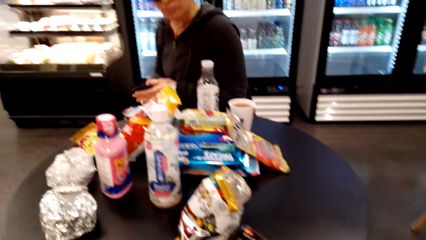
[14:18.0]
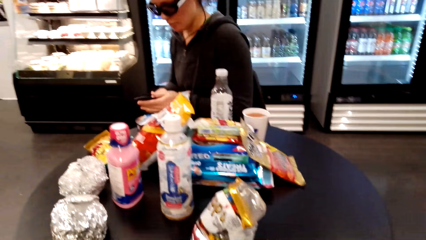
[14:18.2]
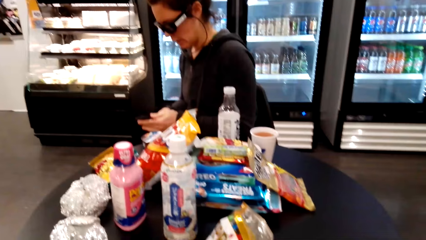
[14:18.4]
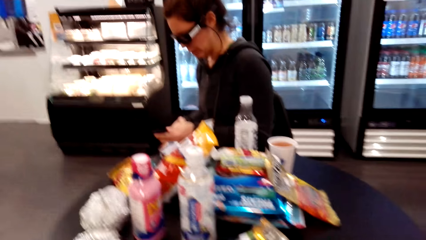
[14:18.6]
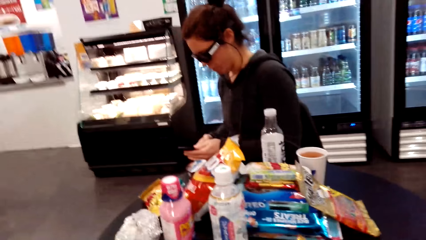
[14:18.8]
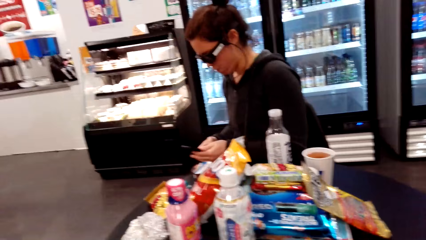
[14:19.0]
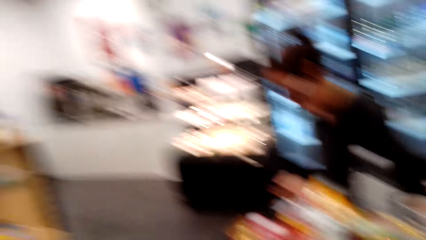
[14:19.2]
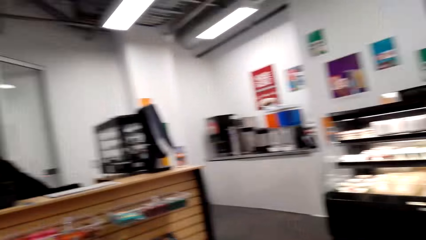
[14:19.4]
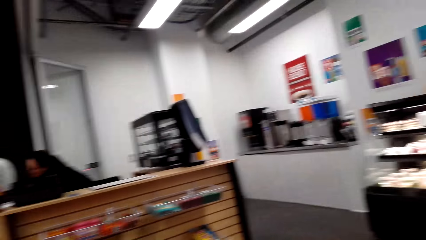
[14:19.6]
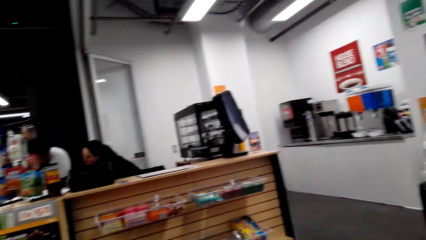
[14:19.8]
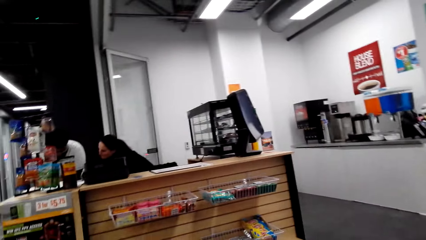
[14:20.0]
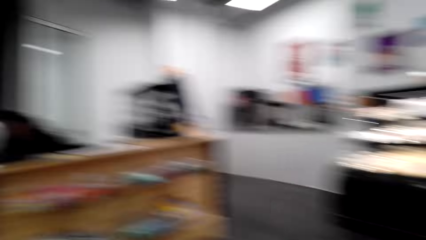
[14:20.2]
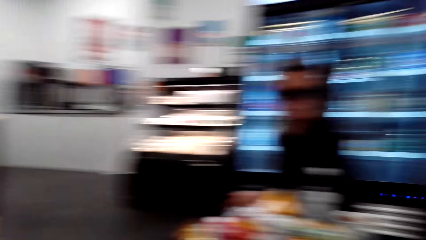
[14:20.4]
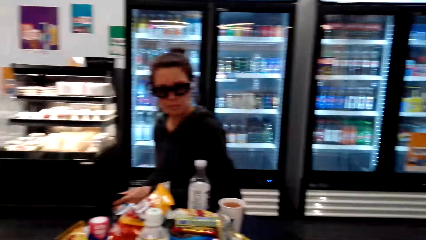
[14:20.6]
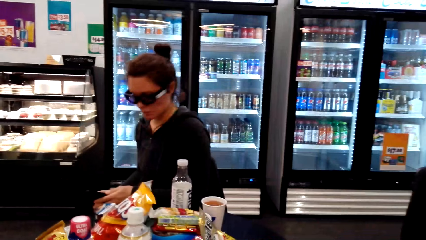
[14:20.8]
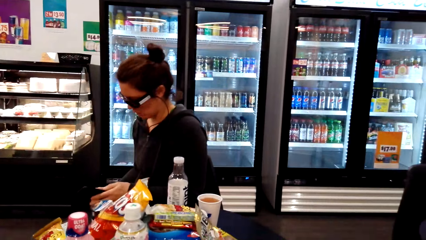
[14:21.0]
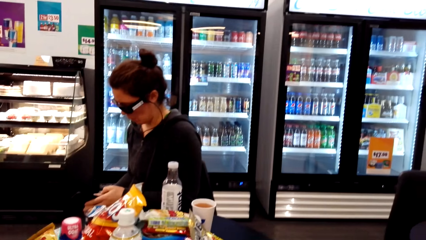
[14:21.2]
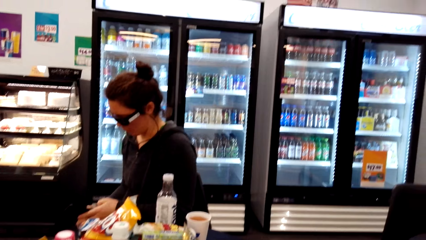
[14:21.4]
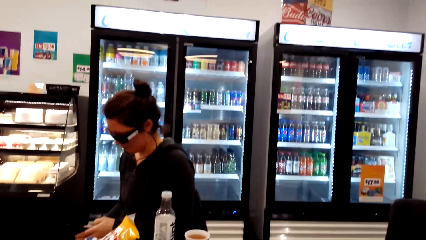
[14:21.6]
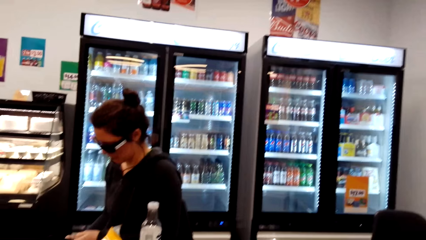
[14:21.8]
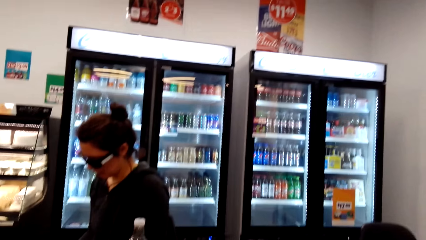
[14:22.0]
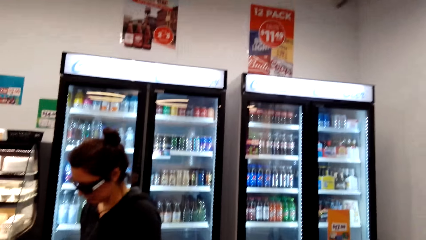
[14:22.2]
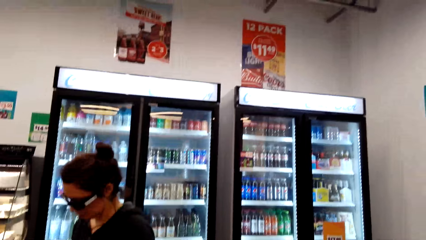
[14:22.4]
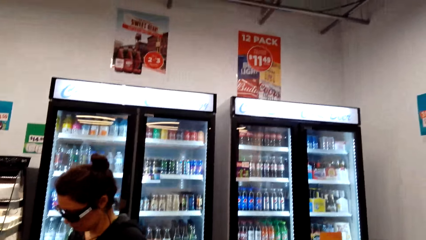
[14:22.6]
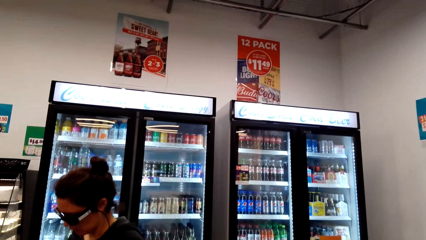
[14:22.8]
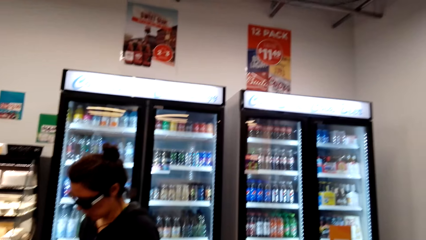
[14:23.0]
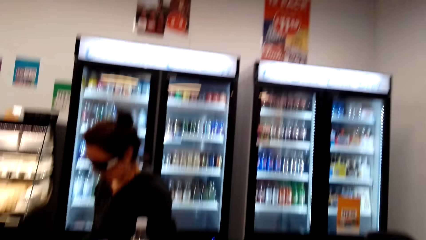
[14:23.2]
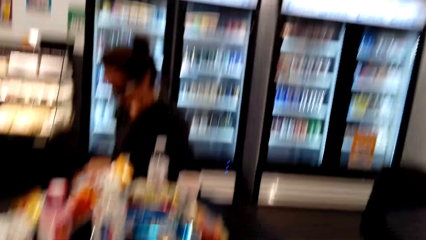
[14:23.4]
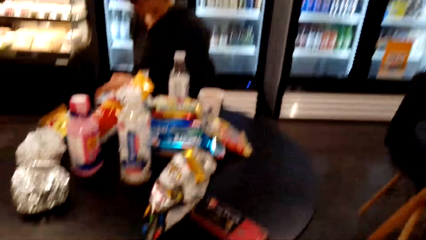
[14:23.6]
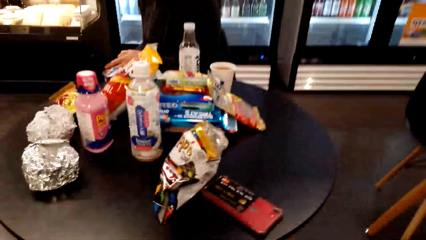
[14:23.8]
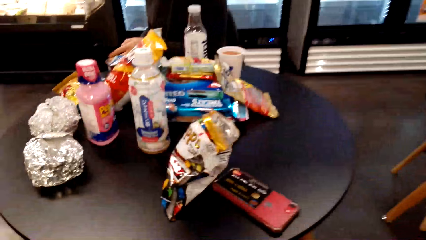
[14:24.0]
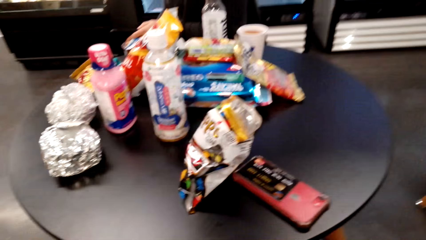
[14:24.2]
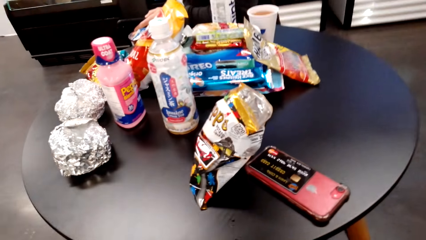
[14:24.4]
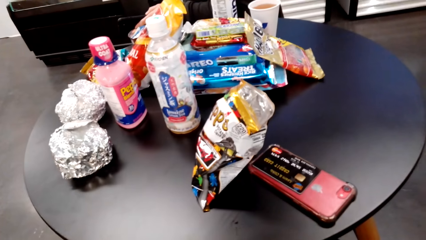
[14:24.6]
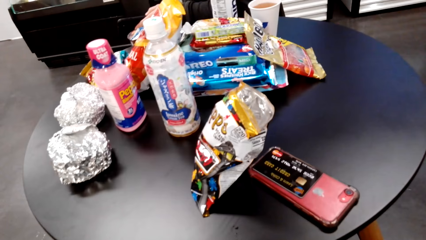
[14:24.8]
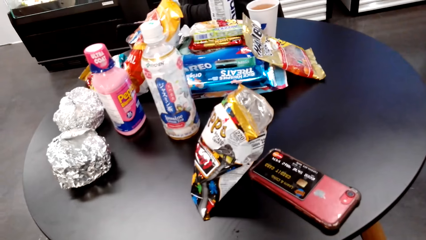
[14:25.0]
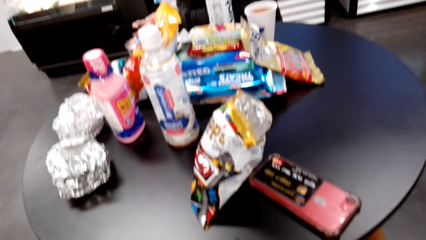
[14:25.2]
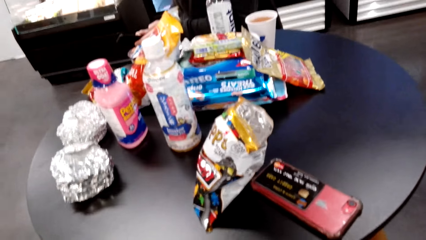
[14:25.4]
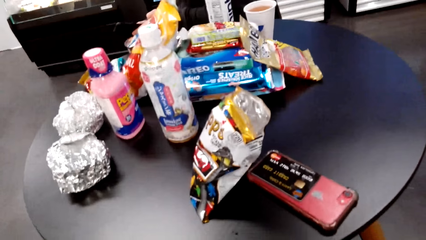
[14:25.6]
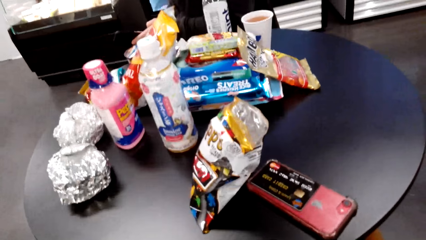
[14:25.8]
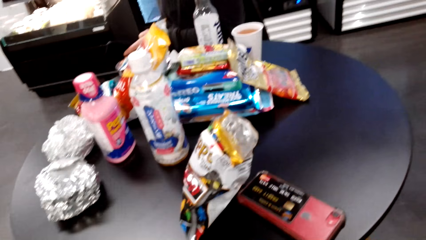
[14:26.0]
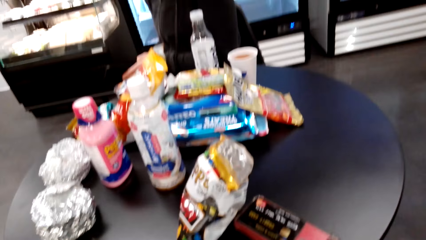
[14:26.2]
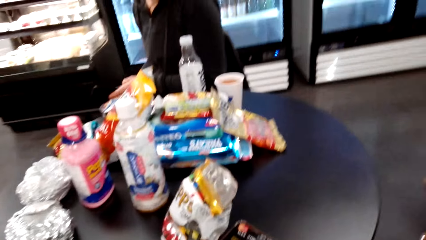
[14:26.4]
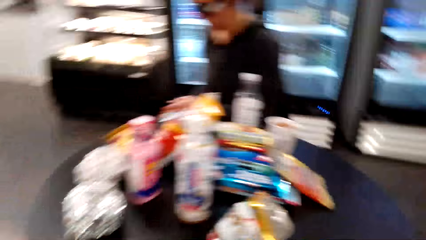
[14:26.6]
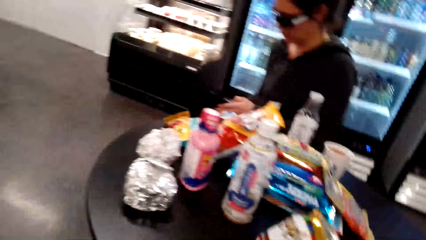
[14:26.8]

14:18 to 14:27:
A lady picks the phone from the pocket and scrolls the phone. The camera wearer looks around the room. The lady operates the phone.

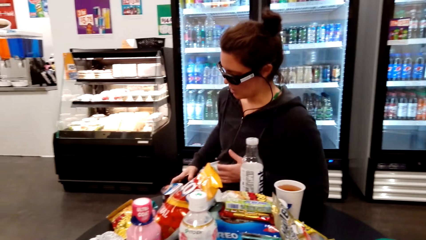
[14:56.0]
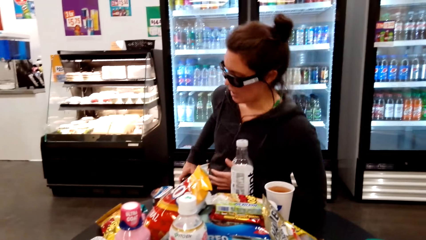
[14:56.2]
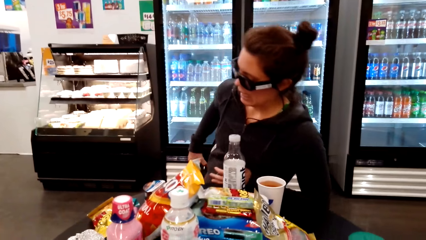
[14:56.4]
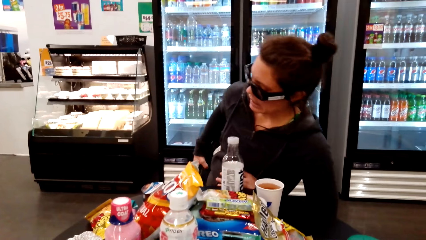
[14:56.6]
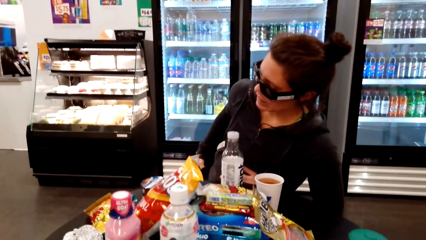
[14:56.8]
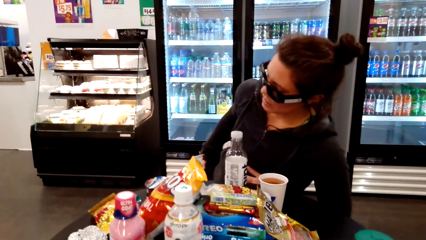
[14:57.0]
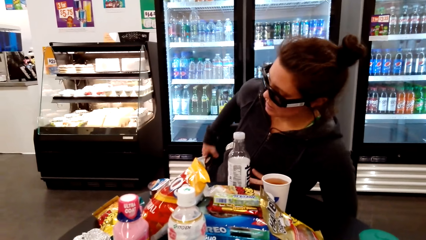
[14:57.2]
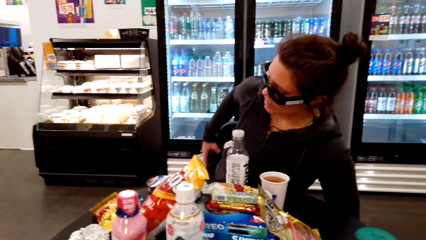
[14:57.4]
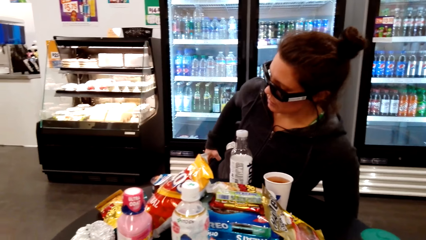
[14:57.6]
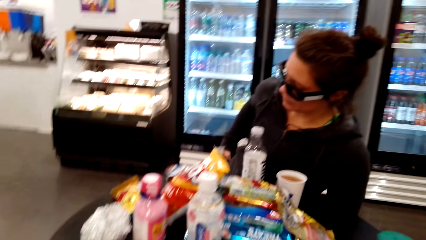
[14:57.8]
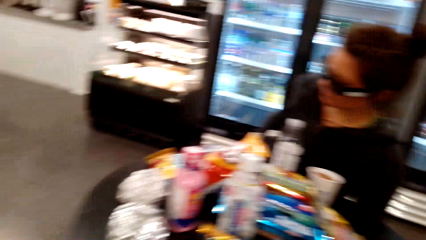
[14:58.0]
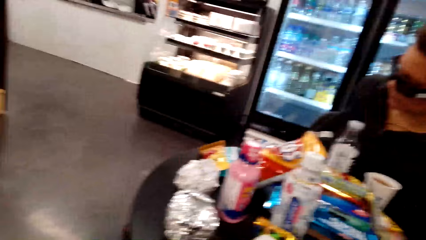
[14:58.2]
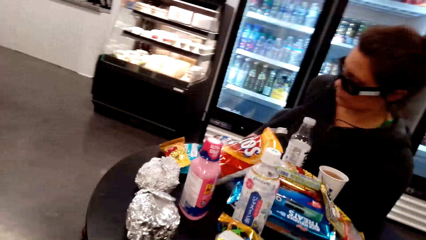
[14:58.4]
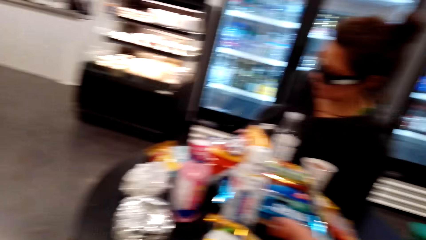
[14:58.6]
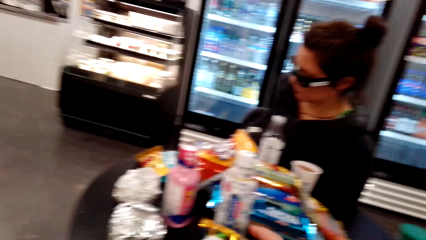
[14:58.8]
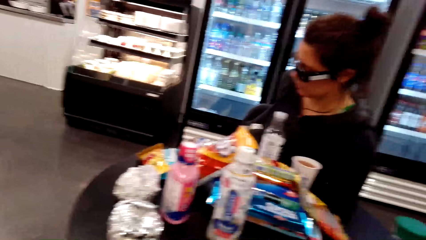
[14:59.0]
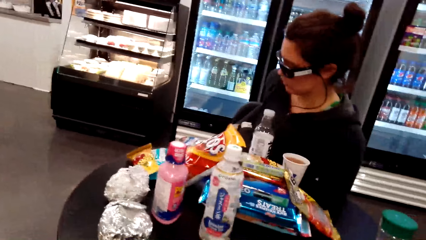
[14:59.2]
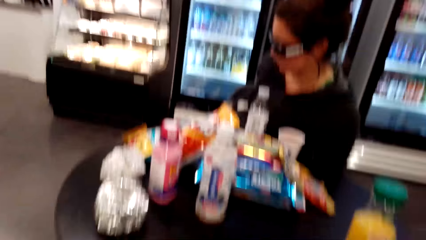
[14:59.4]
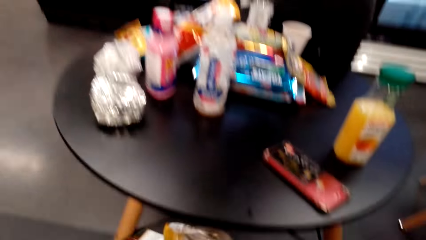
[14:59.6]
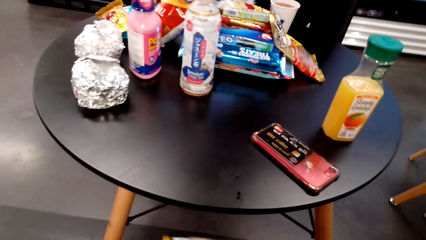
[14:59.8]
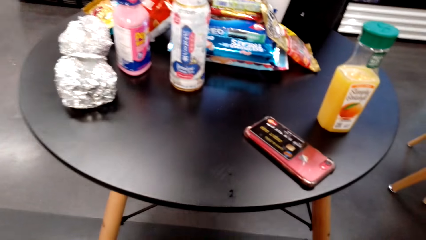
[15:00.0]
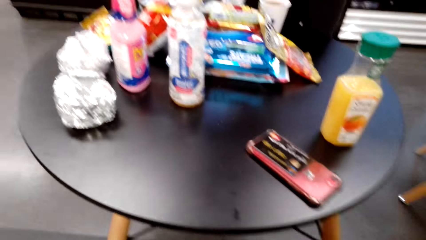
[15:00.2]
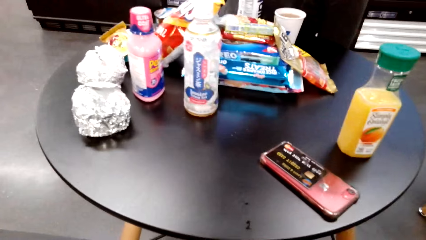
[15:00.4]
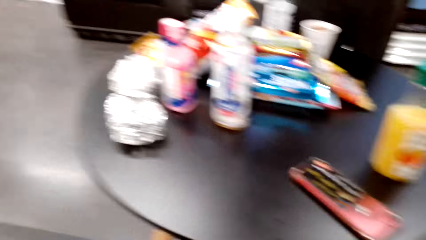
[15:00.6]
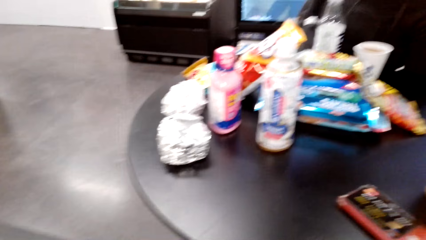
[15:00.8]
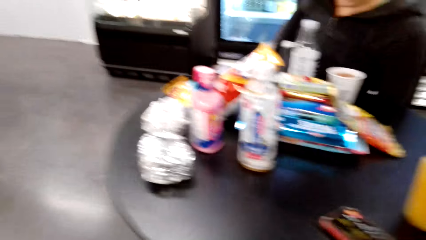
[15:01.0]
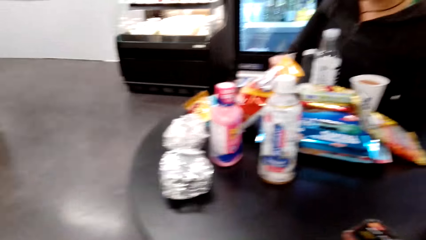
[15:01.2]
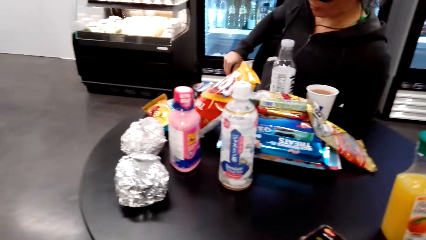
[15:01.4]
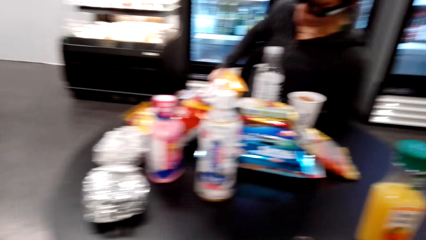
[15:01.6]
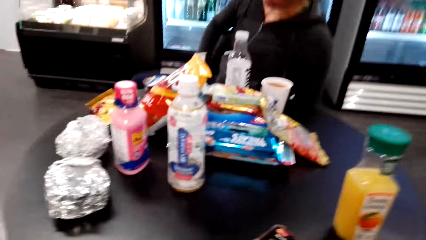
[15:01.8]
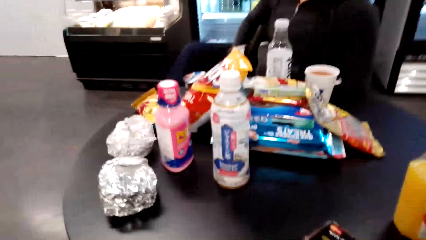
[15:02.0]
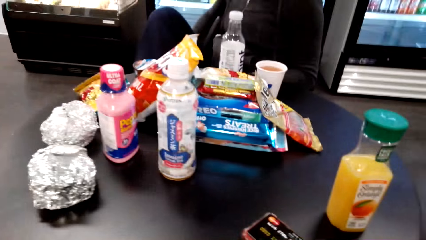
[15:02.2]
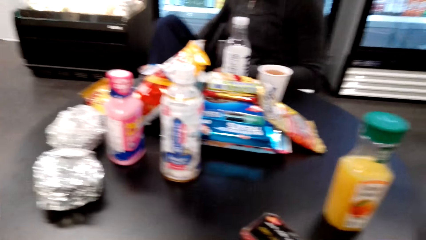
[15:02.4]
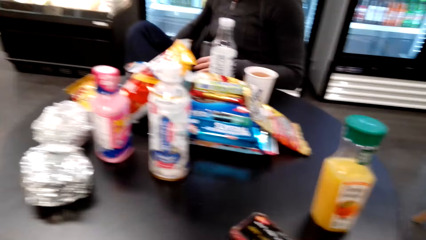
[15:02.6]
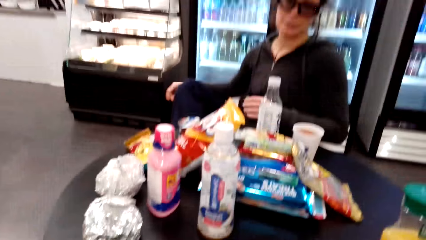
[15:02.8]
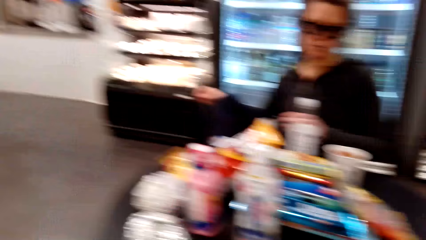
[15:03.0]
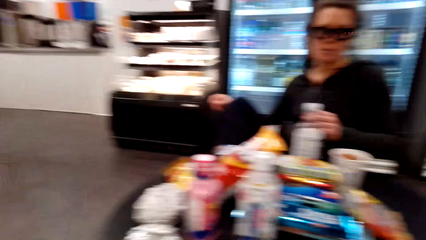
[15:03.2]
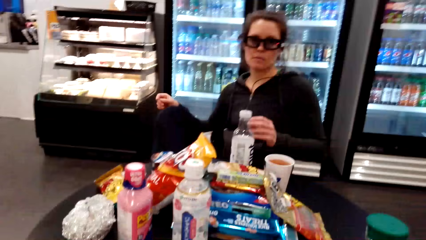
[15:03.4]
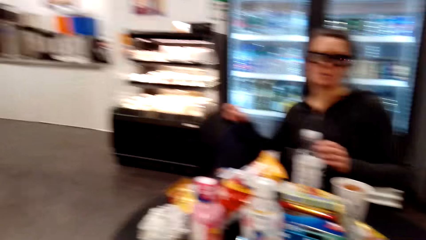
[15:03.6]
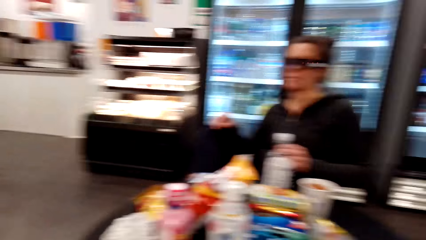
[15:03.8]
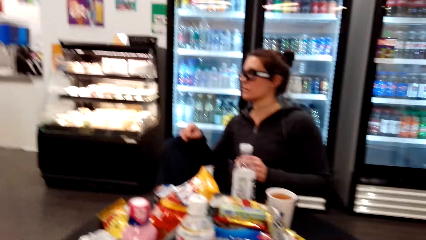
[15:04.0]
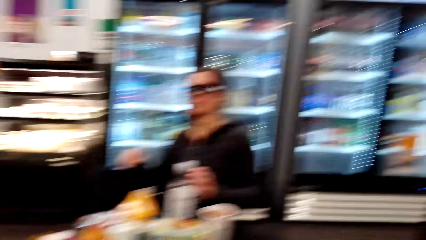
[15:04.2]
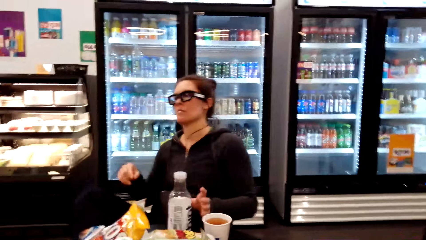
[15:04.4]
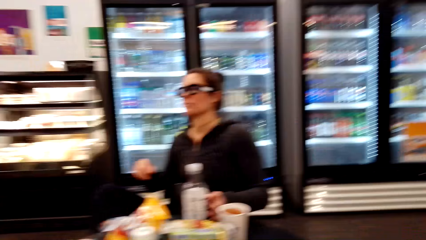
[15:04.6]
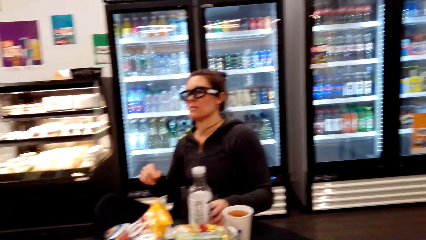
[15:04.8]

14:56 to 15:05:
A lady returns the phone to the pocket. The camera wearer looks around the room. The lady folds the leg.
